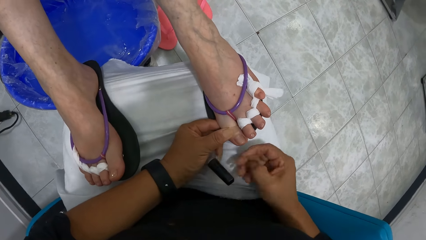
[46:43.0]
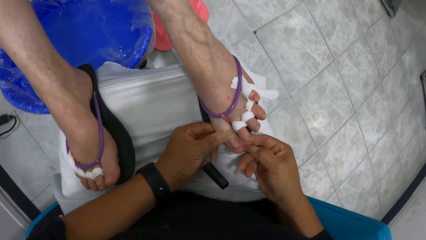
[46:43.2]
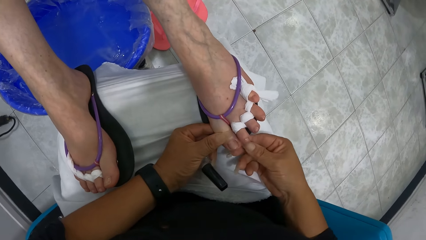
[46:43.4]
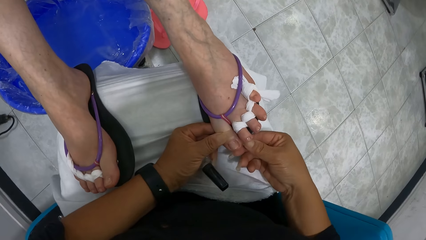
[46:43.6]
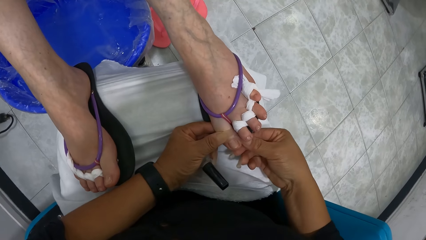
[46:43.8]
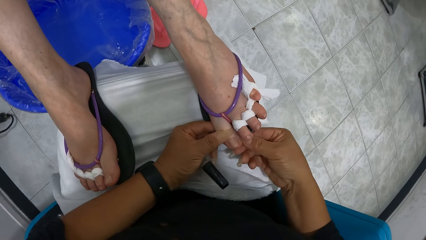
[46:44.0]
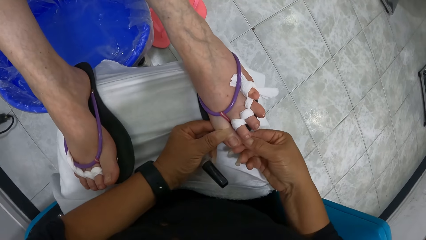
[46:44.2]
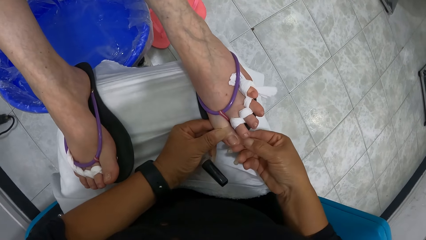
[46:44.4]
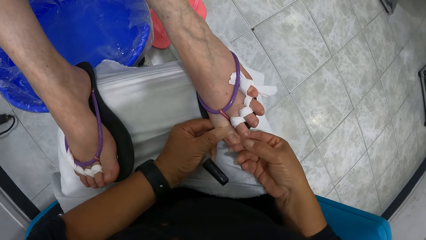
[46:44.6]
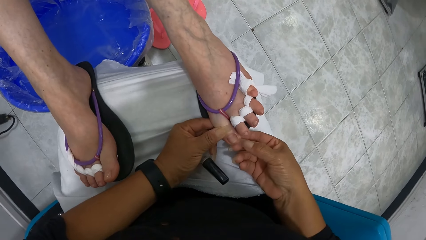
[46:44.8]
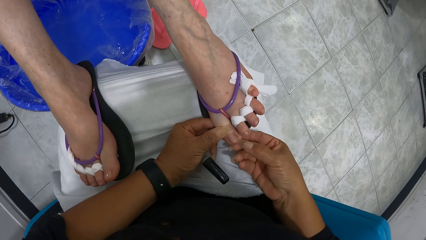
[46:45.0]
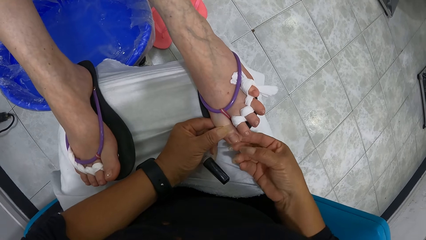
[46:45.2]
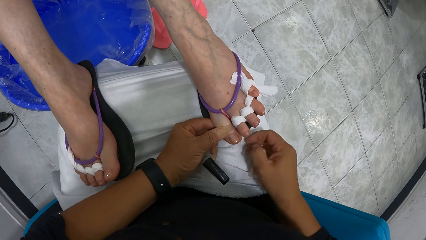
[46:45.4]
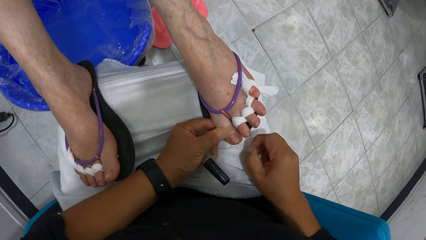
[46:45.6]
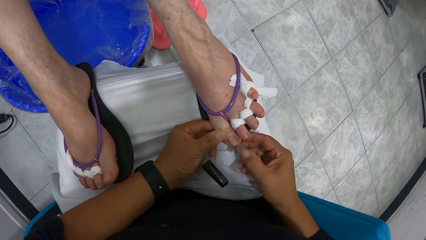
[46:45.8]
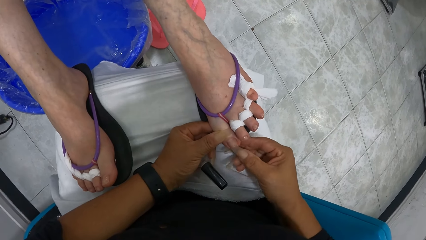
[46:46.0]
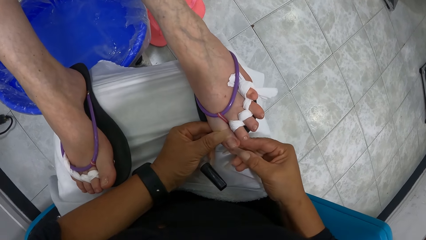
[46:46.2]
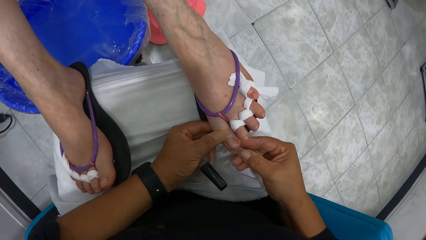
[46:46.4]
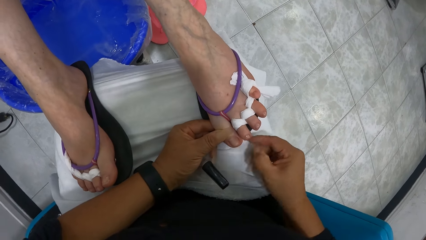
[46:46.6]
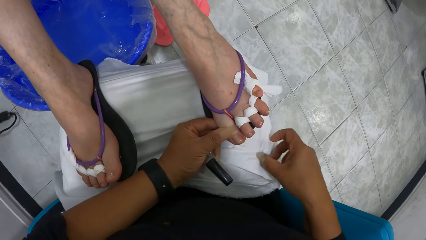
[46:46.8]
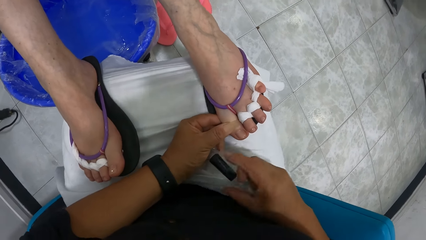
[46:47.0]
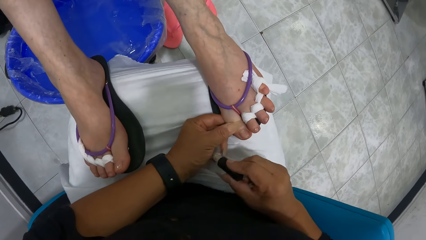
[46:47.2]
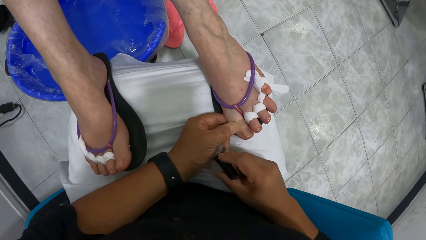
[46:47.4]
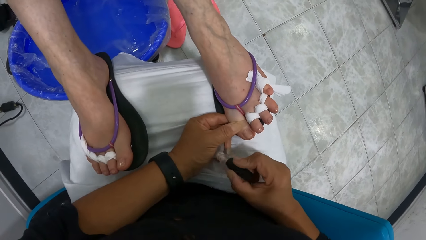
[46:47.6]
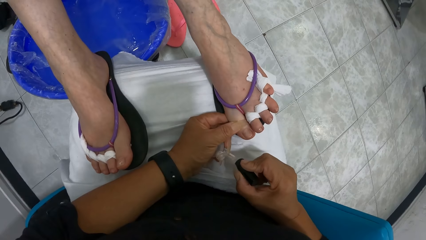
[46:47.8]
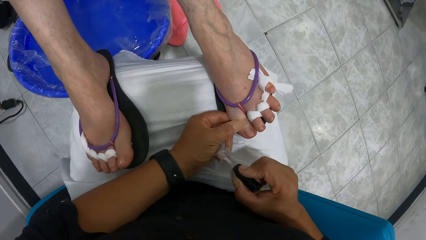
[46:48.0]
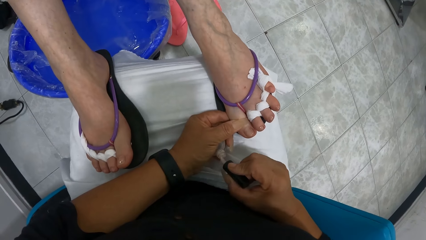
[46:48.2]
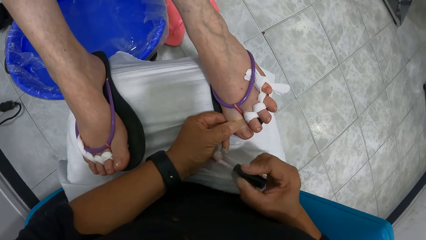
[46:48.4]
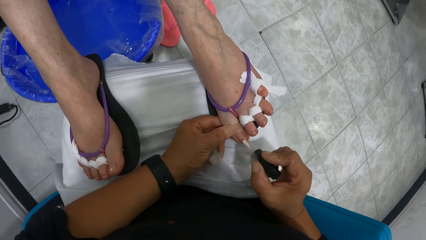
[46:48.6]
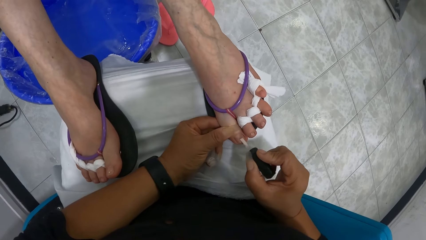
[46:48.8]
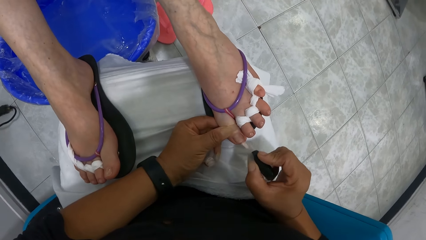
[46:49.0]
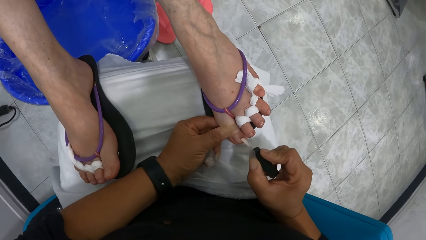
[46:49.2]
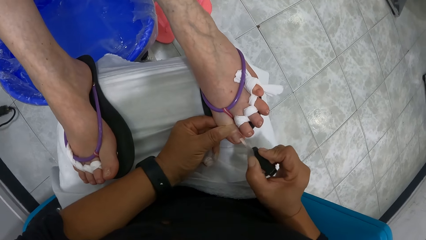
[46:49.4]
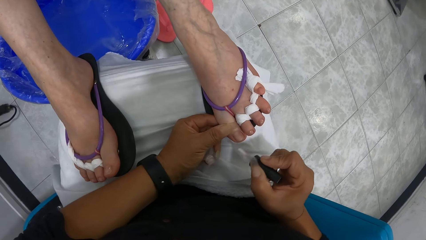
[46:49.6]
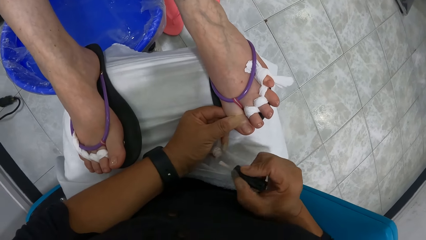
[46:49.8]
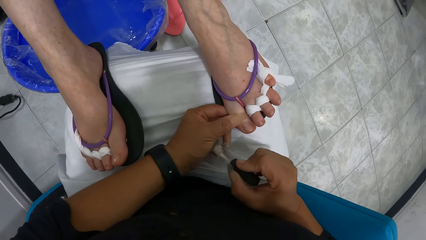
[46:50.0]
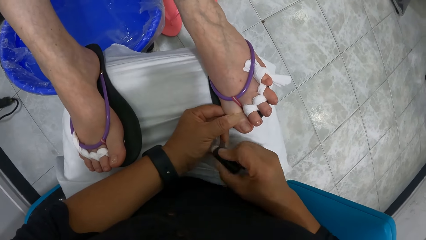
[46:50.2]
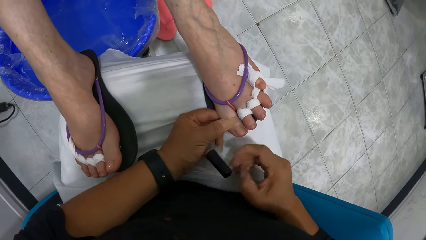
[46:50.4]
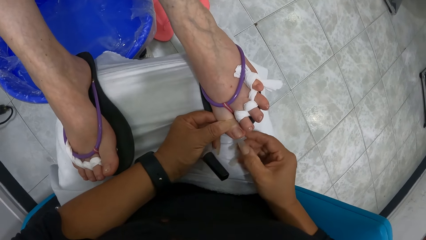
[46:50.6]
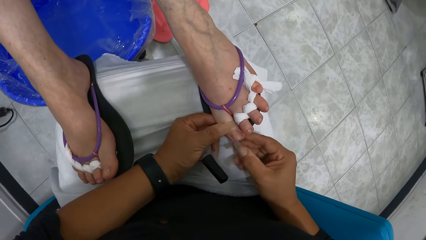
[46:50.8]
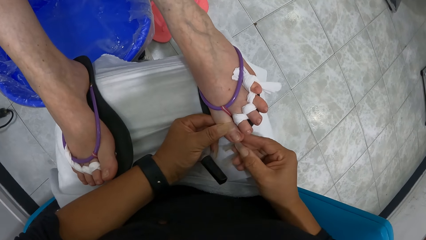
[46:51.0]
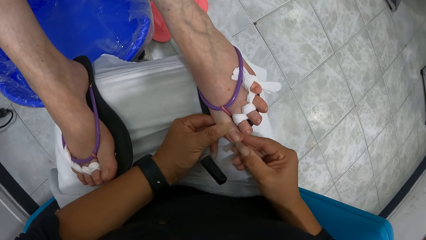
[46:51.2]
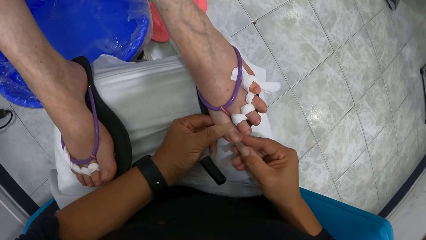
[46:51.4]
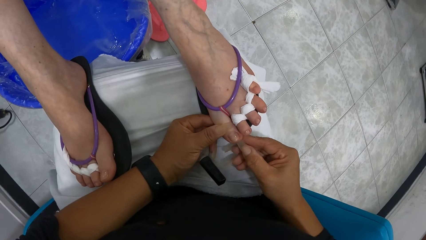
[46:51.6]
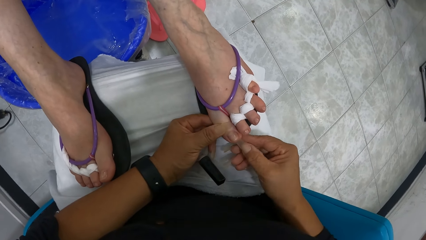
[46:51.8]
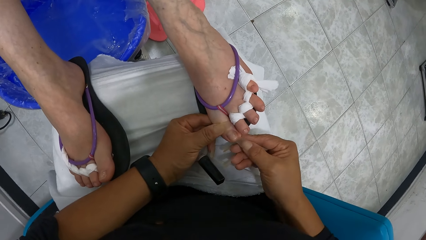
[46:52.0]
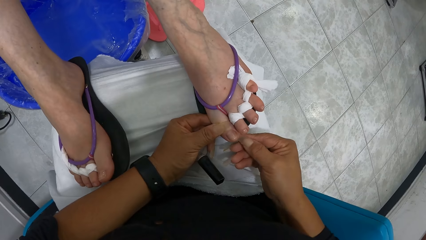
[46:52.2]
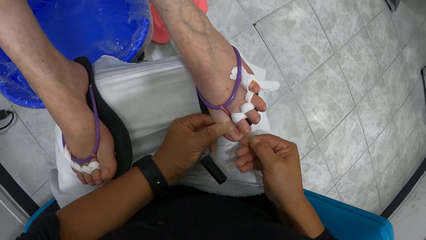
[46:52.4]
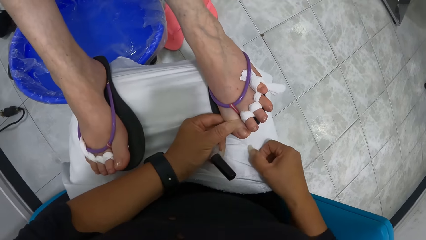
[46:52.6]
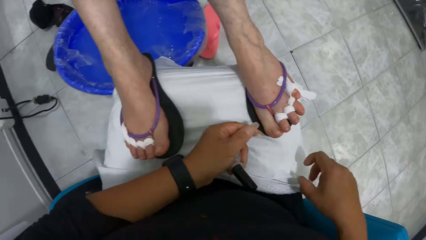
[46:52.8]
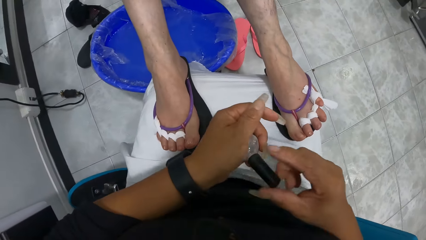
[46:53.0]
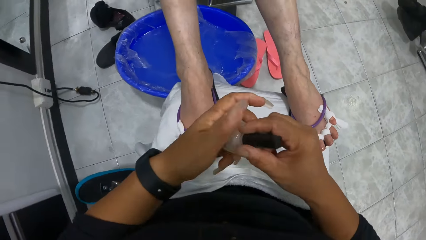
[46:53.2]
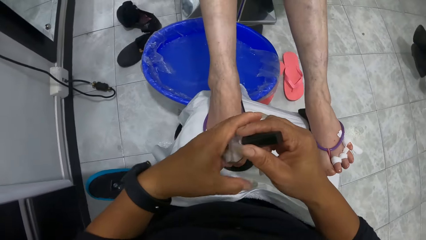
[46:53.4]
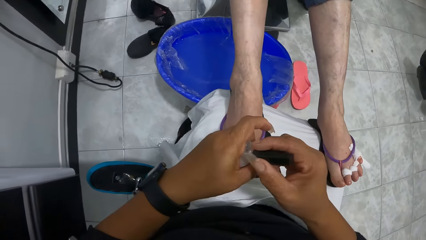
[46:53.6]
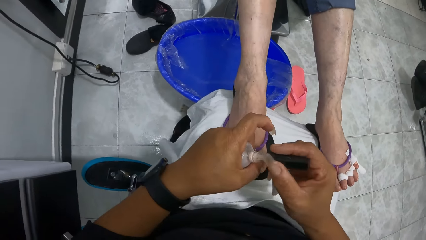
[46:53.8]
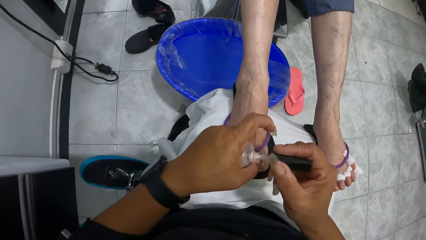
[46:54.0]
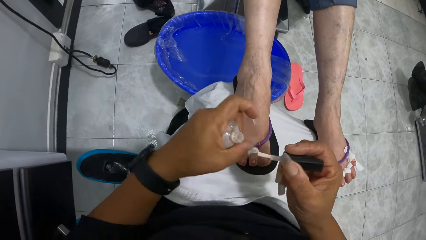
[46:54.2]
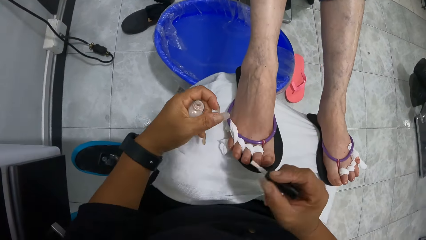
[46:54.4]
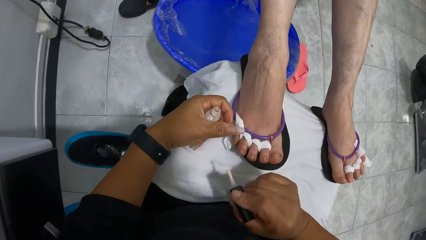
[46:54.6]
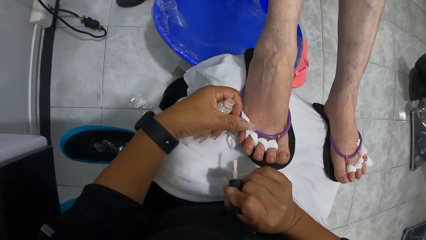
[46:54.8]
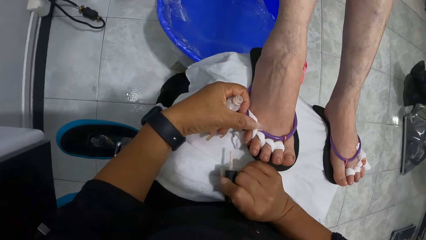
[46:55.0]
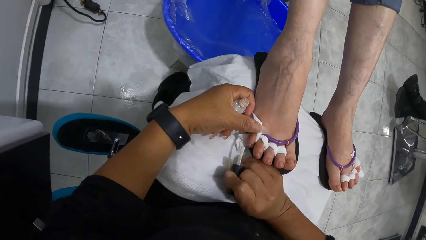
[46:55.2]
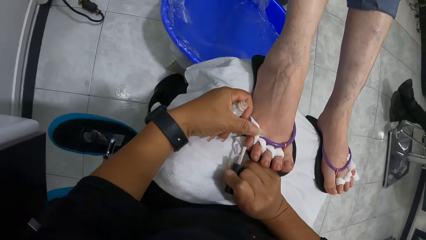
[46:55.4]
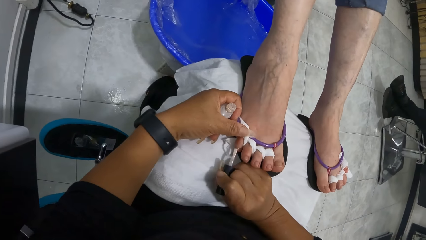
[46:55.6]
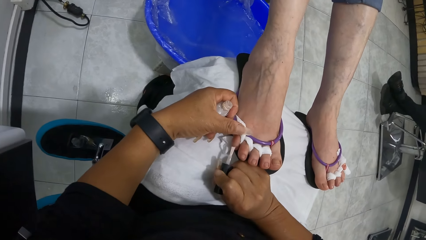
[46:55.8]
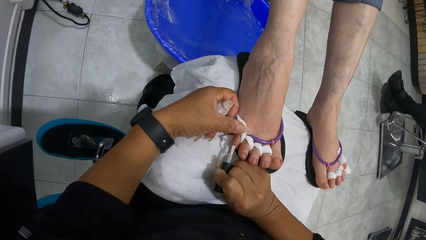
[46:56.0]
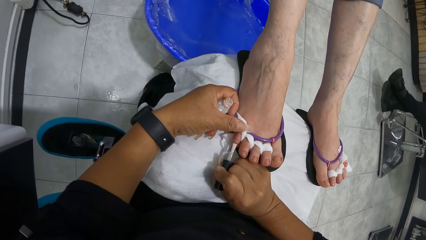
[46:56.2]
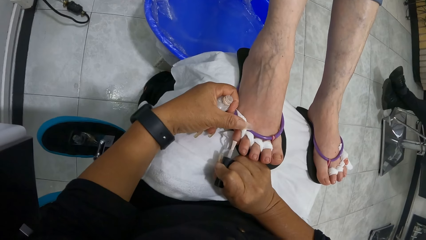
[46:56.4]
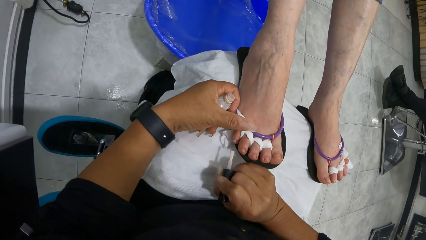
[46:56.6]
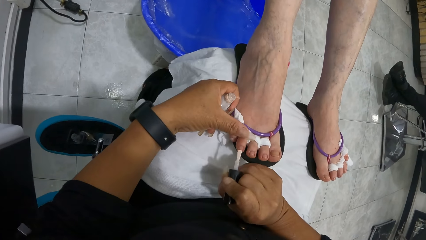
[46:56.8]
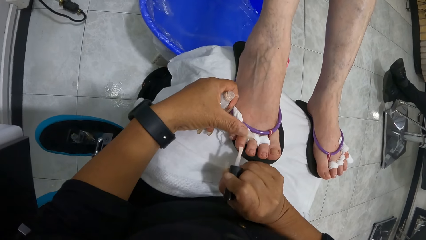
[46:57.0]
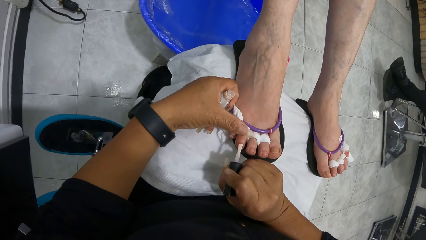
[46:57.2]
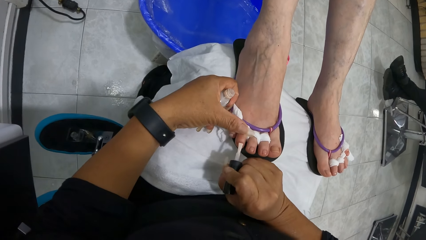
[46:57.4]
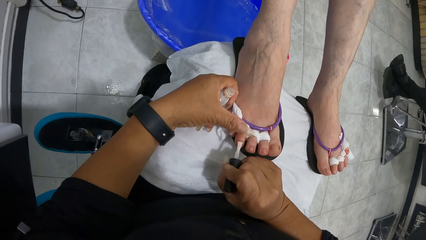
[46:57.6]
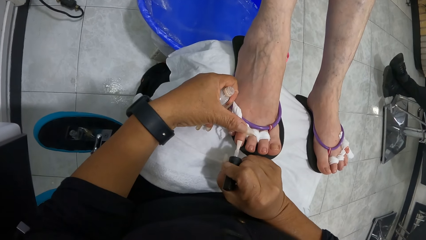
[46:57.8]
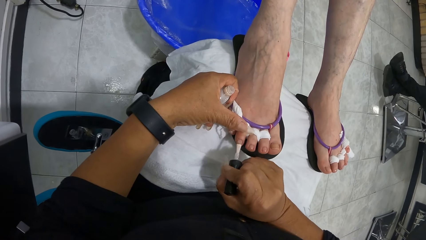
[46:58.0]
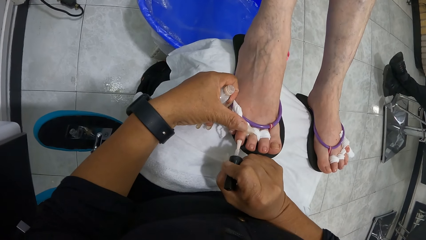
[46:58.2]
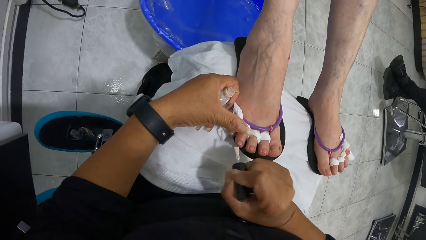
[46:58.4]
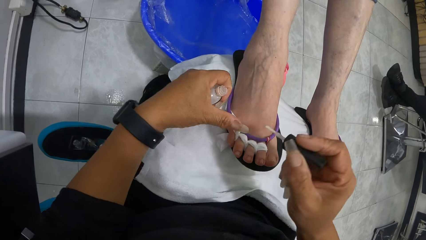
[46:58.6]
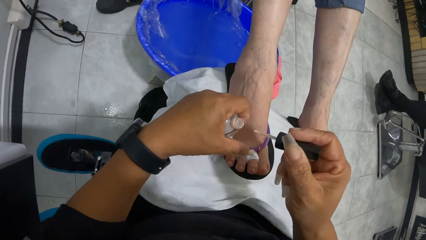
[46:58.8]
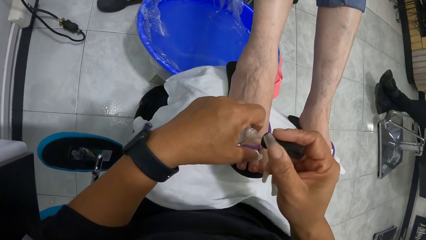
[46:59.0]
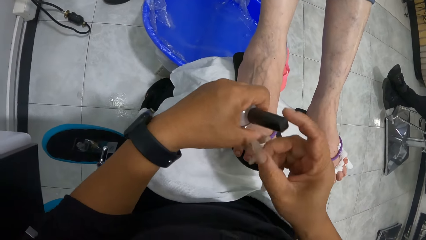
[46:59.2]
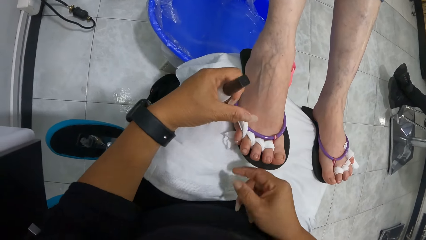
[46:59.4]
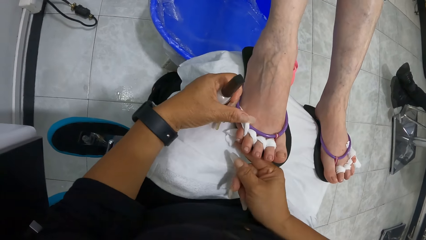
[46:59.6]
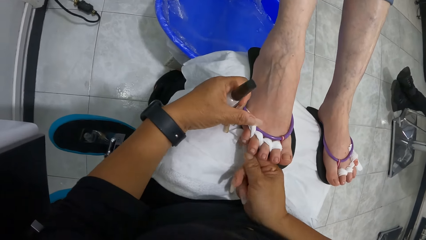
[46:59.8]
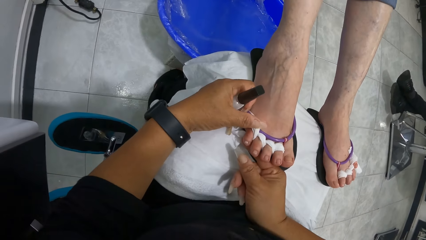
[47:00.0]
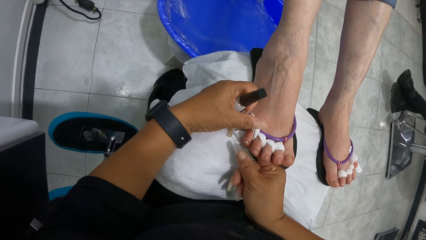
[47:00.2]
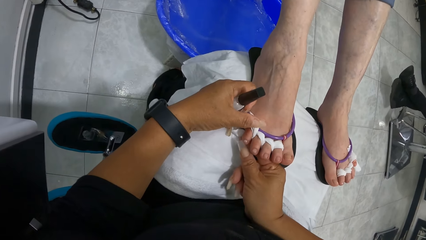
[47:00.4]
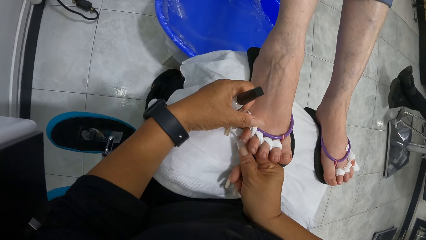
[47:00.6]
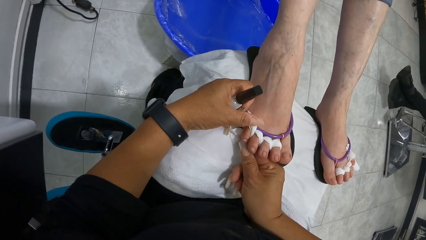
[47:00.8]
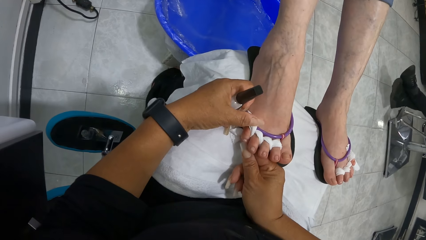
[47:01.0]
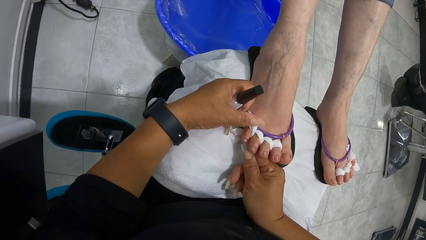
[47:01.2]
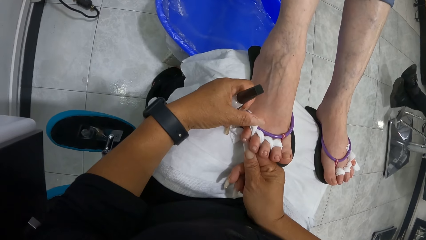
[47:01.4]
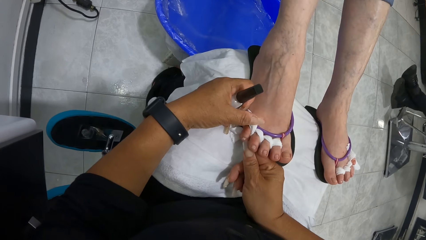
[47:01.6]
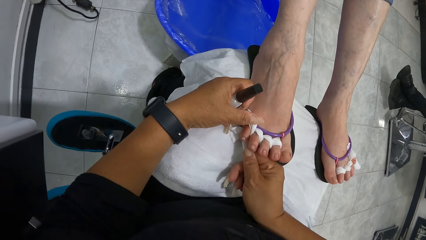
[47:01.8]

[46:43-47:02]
The camera wearer dips the nail polish brush in her right hand into the bottle of nail polish in her left hand. She cleans the woman's left toe with her right hand. She touches the woman's nails. She takes the nail polish brush from the bottle of nail polish in her left hand with her right hand. She paints the woman's left toes with the nail polish brush in her right hand. She dips the nail polish brush in her right hand into the bottle of nail polish in her left hand. She touches the woman's nails. She cleans the woman's left toe with her right hand. She takes the nail polish brush from the bottle of nail polish in her left hand with her right hand. She places her left hand on the woman's right leg. She paints the woman's right toes with the nail polish brush in her right hand. She dips the nail polish brush in her right hand into the bottle of nail polish in her left hand. She touches the woman's nails. She cleans the woman's right toe with her right hand.
